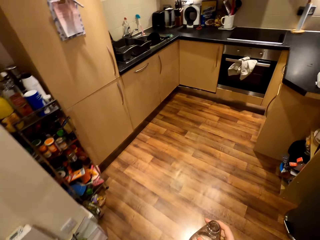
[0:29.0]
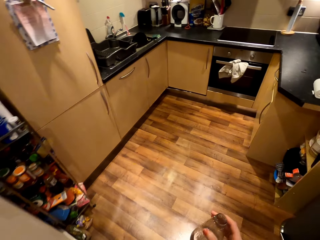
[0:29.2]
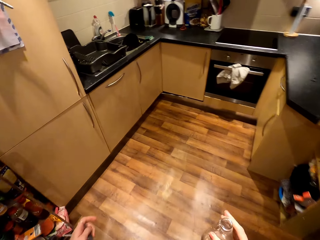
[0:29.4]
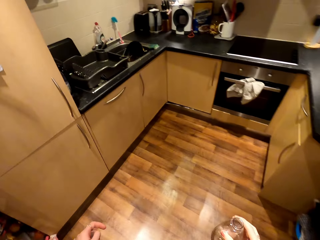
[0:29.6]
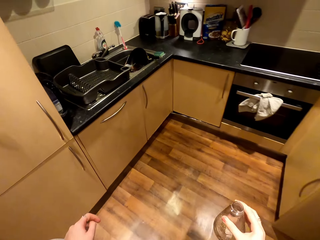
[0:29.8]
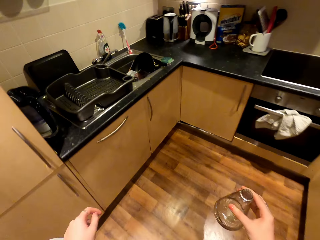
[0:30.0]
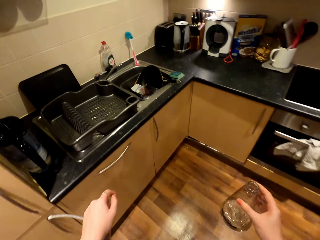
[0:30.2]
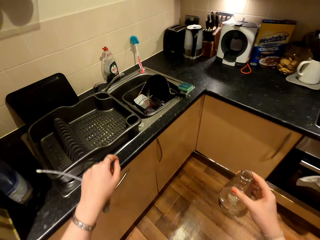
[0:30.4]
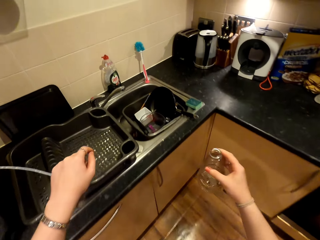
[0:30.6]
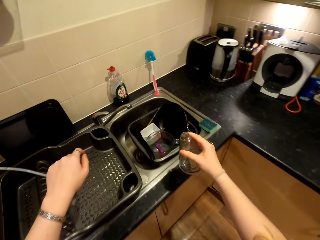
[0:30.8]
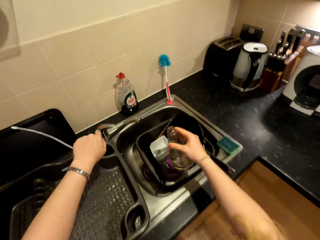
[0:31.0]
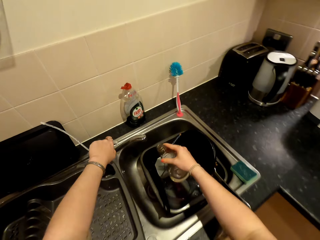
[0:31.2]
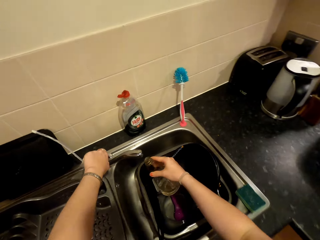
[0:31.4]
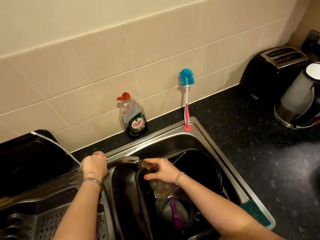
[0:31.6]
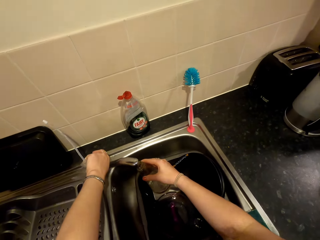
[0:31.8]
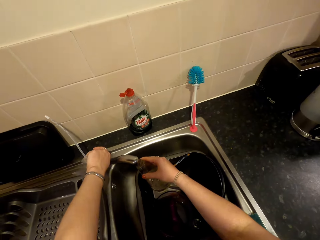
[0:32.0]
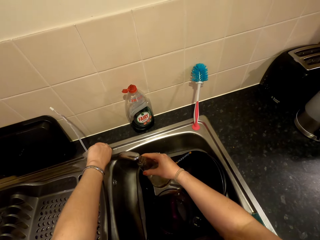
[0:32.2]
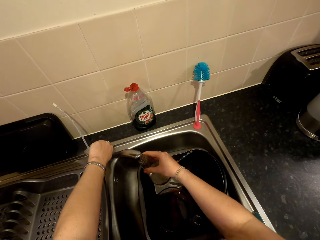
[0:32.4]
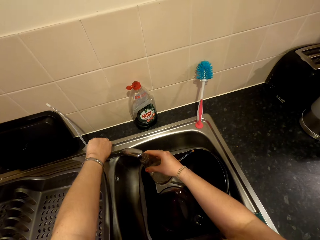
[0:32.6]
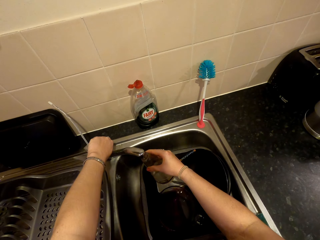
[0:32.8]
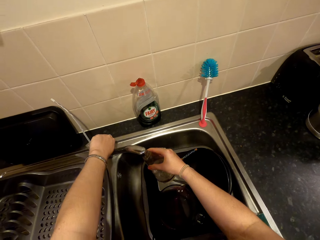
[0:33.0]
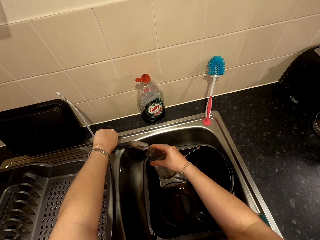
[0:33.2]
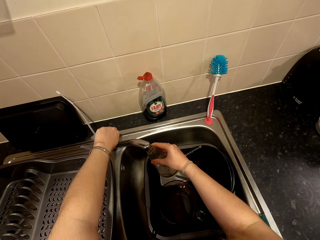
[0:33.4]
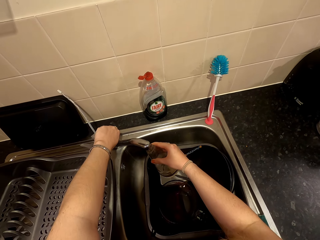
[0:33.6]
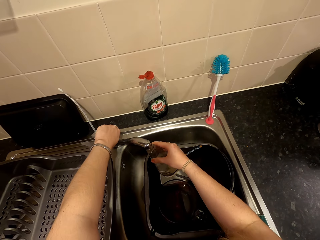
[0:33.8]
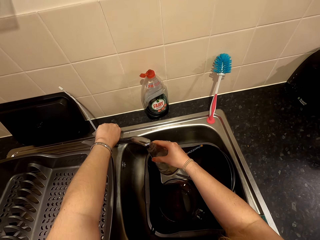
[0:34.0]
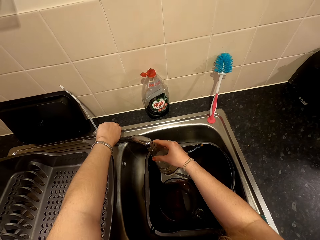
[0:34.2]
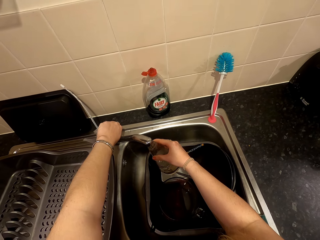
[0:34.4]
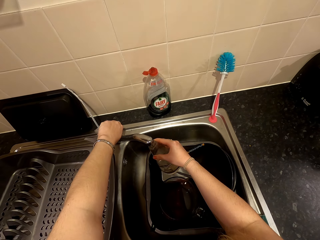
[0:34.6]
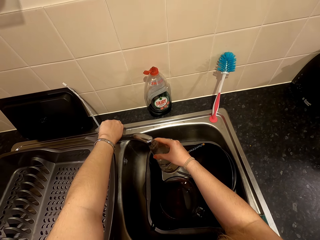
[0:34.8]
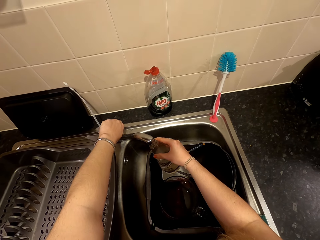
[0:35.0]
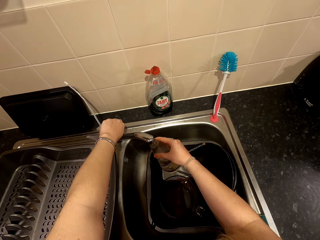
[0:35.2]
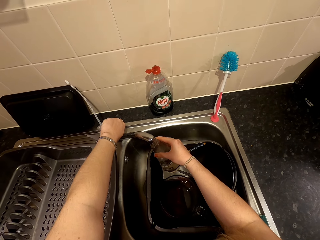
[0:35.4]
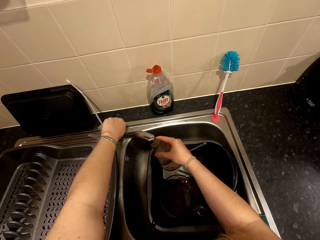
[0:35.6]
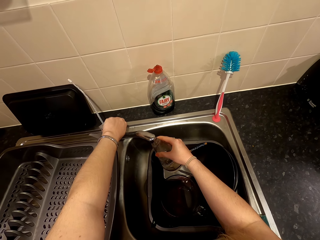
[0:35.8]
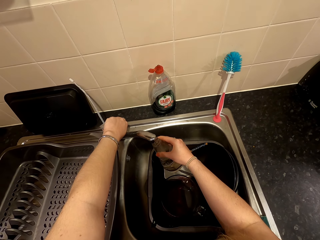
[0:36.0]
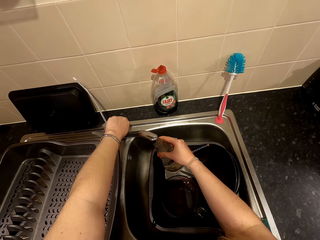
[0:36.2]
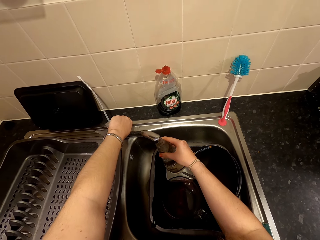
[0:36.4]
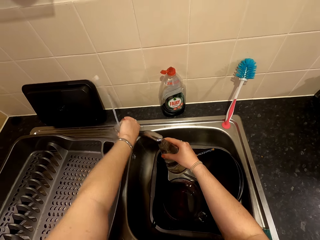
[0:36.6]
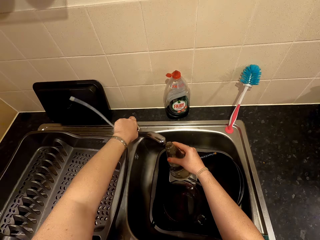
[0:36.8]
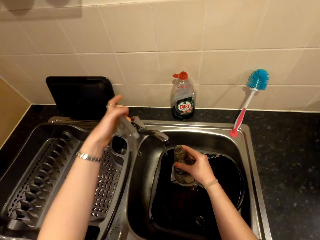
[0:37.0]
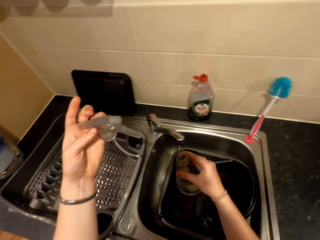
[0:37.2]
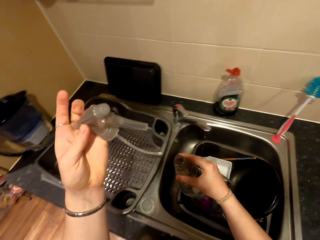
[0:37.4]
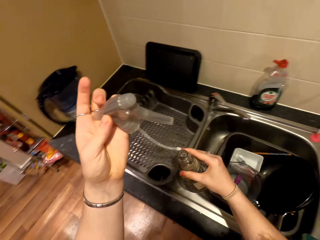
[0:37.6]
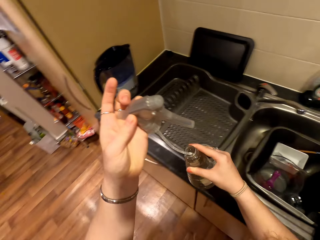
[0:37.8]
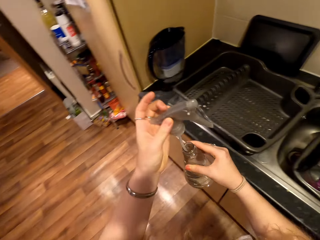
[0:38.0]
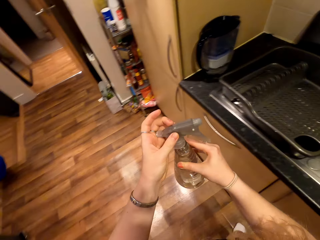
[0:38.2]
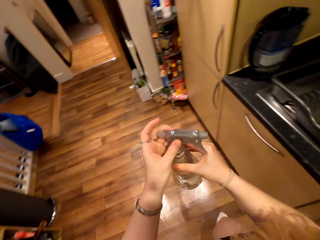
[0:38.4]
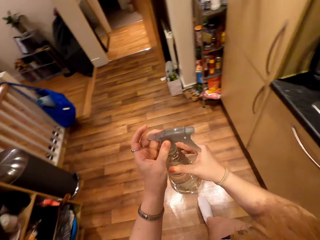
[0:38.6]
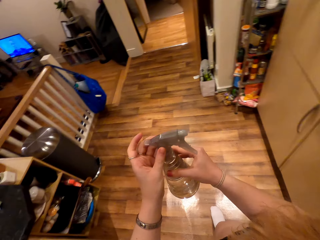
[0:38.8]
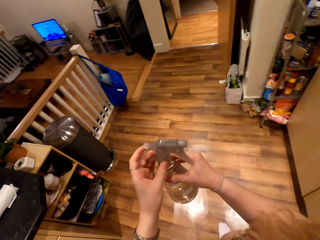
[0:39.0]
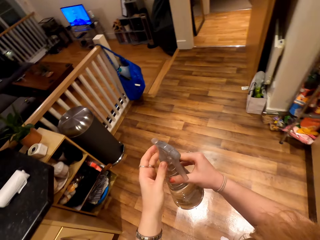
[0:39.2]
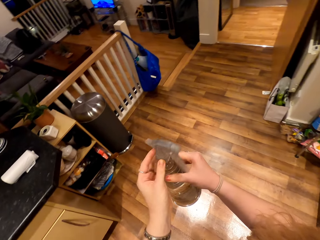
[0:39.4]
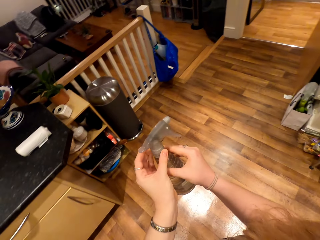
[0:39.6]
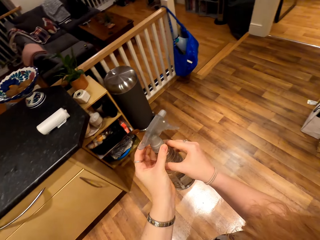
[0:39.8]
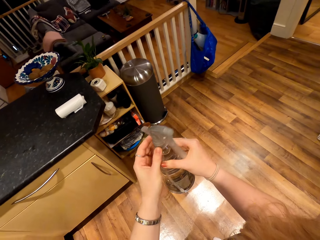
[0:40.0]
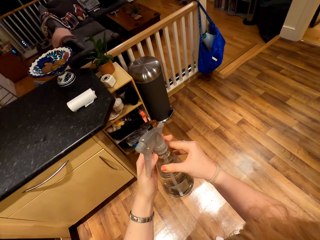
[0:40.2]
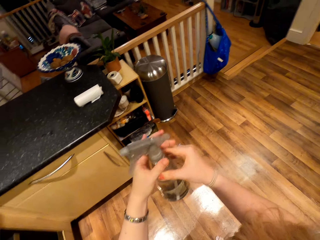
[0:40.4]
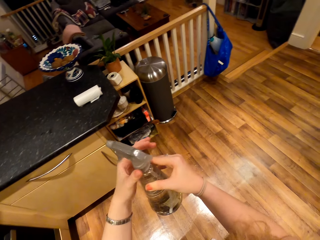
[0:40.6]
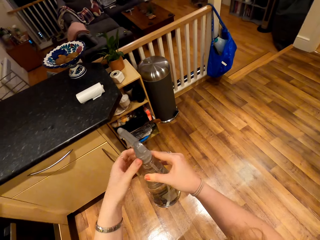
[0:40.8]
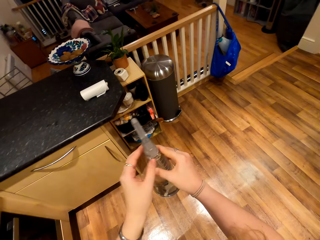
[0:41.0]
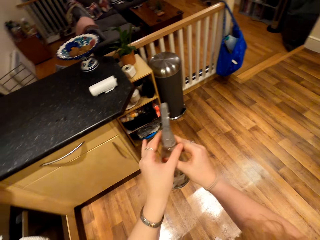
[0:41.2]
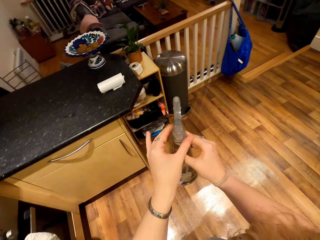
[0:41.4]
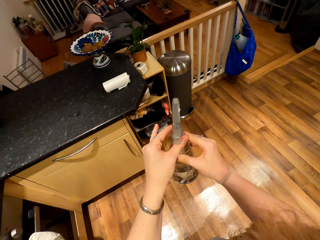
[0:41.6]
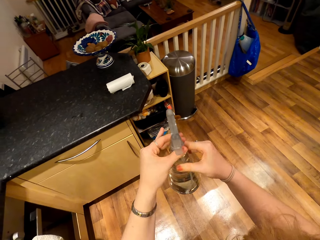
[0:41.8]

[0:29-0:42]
The camera wearer goes to the kitchen. They open the tap. They pour water in the spray bottle. They close the bottle cap.

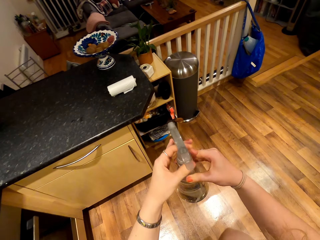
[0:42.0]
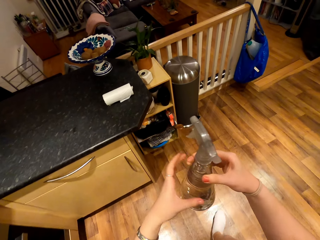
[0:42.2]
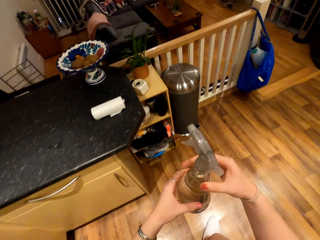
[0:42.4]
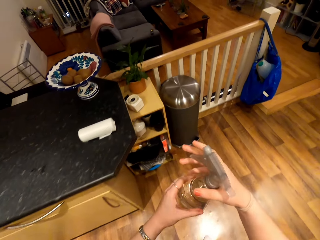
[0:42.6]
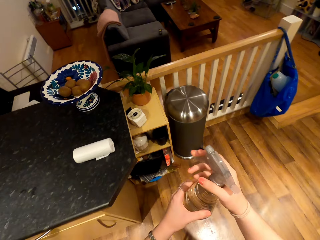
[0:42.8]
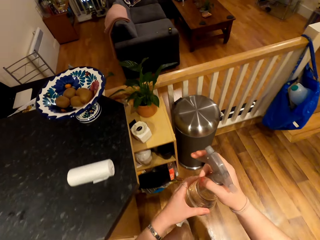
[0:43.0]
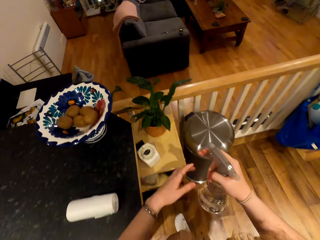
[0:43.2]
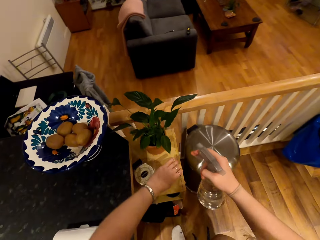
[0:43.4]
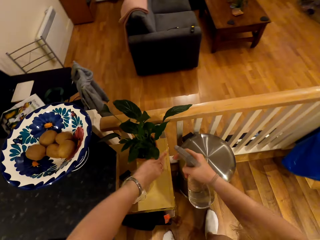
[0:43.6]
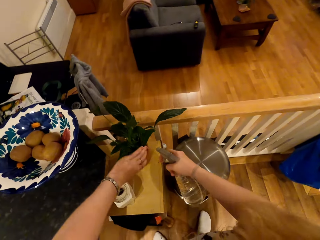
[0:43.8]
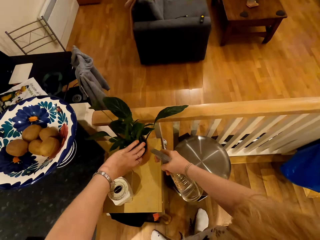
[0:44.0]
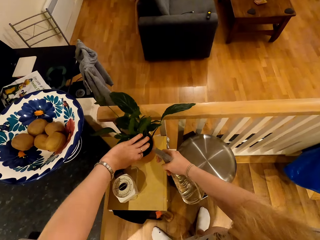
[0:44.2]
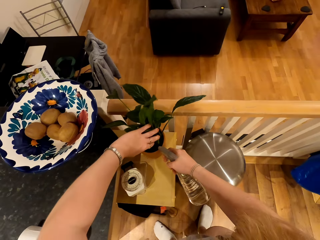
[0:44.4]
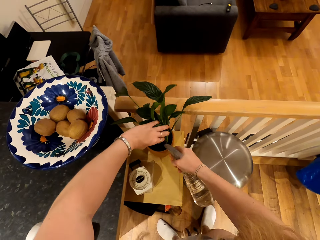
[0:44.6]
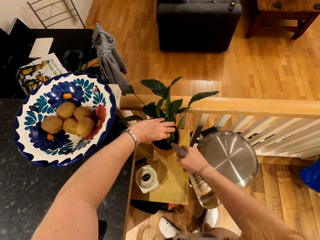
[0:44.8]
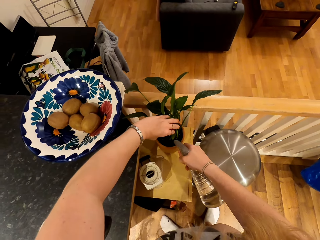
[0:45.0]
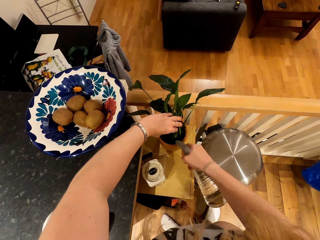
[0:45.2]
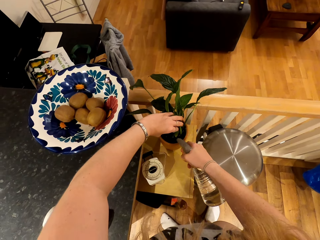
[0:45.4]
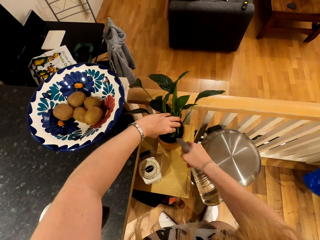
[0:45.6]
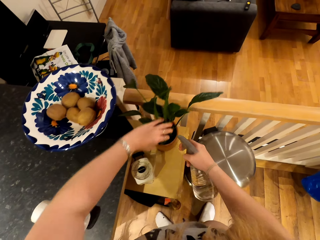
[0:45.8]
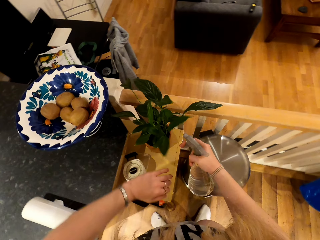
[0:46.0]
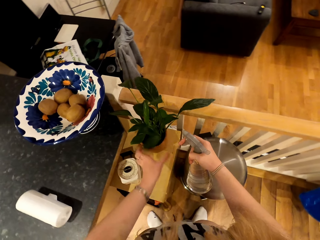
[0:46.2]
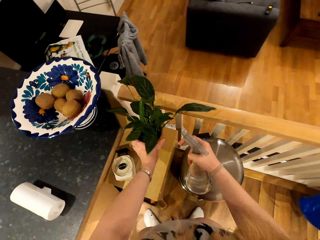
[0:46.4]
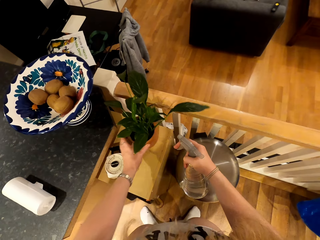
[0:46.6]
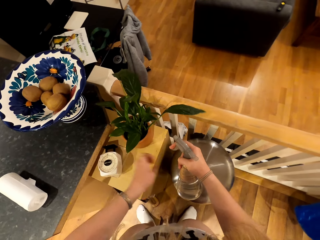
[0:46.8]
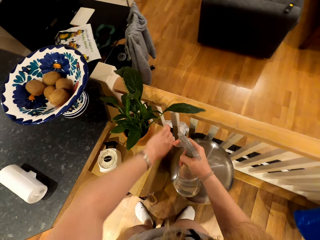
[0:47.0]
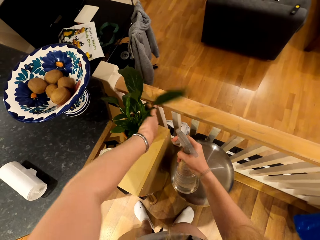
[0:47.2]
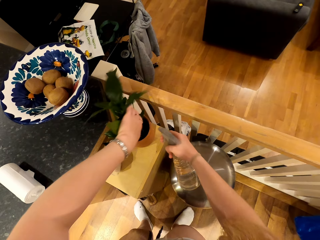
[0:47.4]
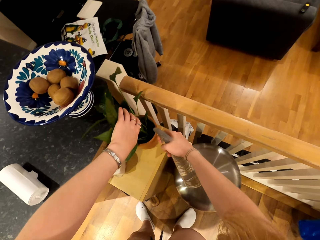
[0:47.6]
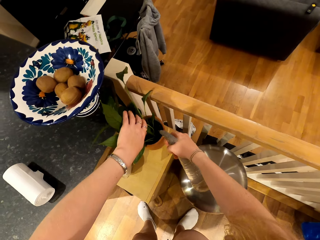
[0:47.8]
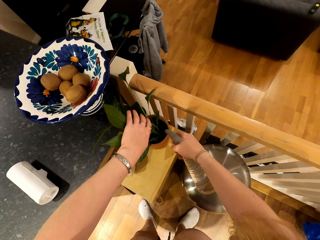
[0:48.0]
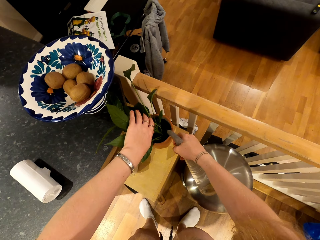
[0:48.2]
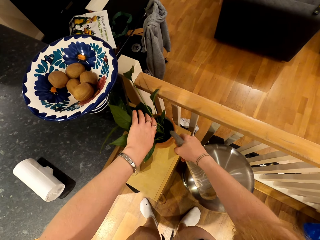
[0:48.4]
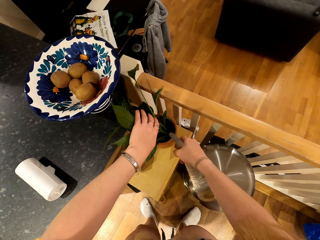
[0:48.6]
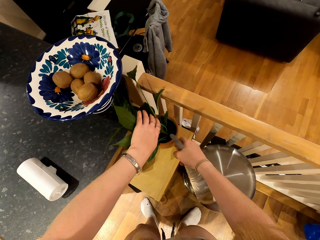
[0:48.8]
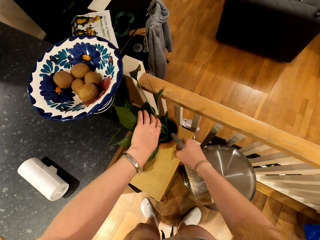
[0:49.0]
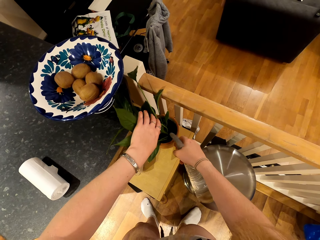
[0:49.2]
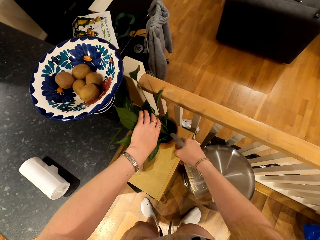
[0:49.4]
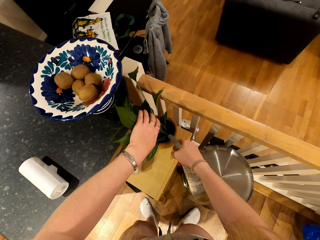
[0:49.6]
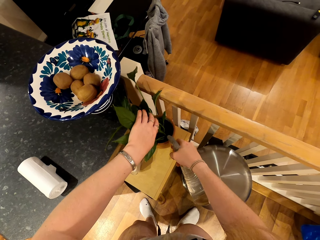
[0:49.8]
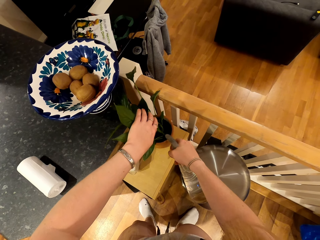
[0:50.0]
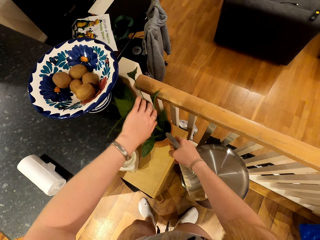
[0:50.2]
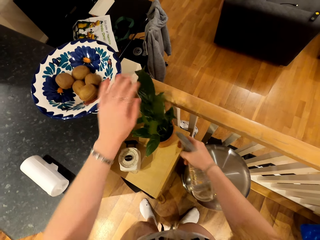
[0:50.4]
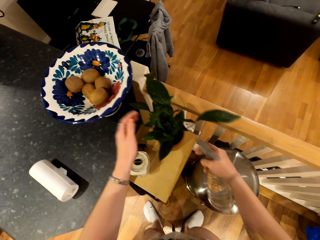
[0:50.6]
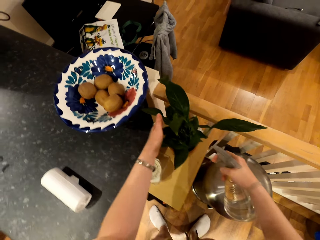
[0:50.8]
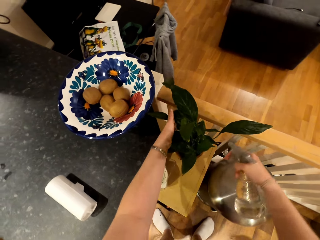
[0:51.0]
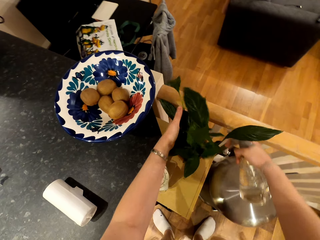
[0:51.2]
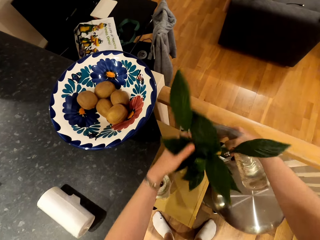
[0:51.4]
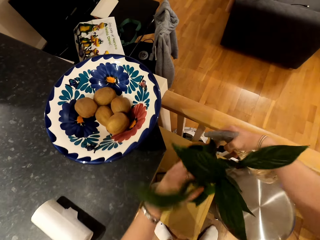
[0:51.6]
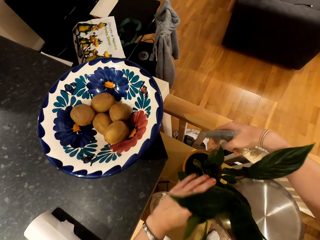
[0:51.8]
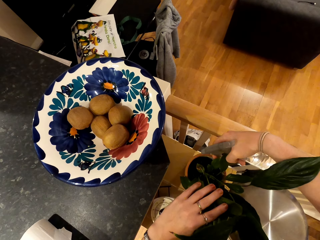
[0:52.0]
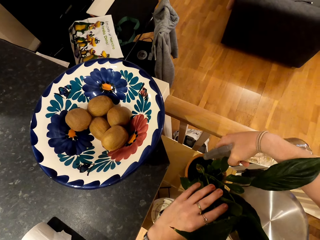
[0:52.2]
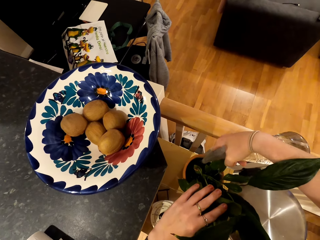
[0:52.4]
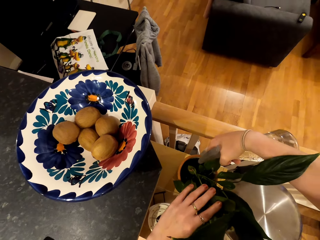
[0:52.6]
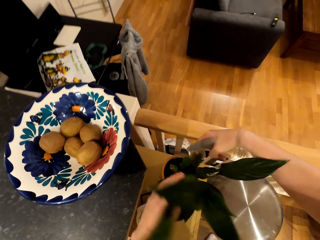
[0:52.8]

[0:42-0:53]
The camera wearer closes the bottle. They water the house plant.
